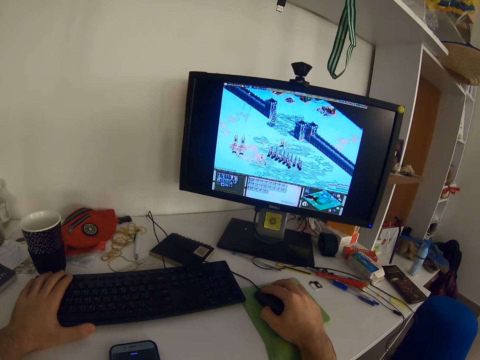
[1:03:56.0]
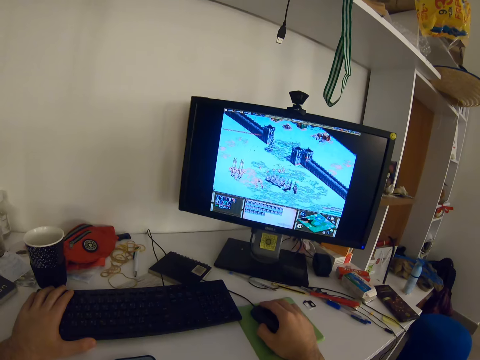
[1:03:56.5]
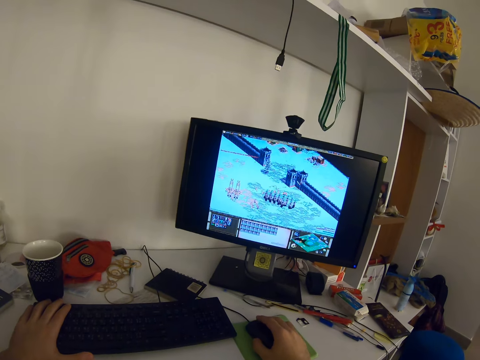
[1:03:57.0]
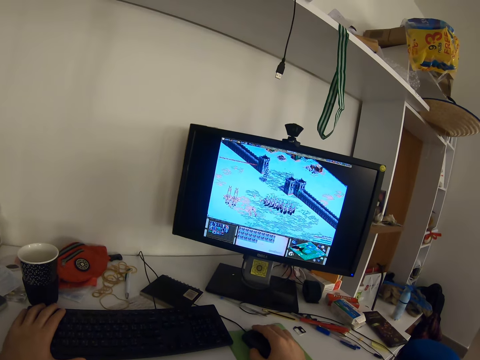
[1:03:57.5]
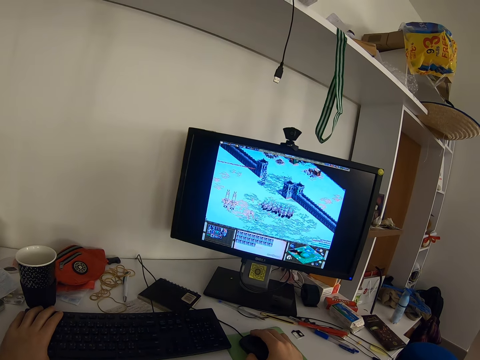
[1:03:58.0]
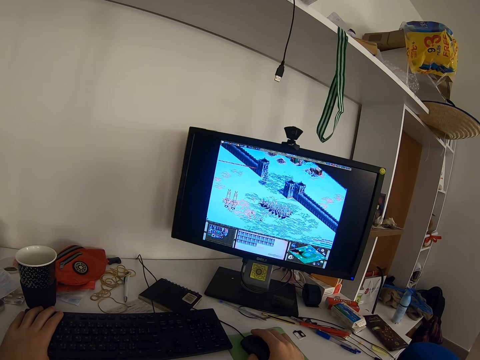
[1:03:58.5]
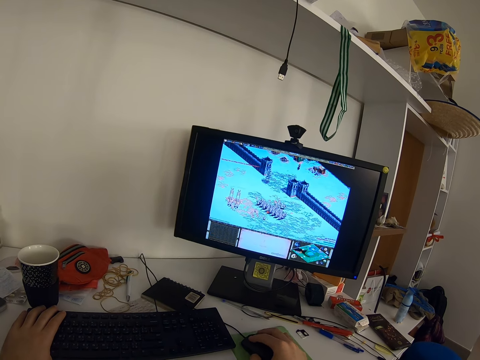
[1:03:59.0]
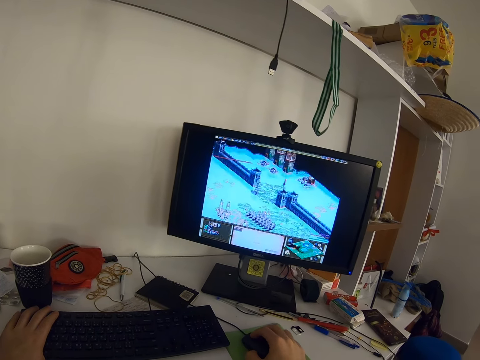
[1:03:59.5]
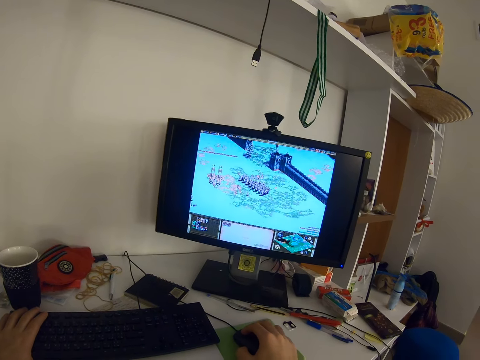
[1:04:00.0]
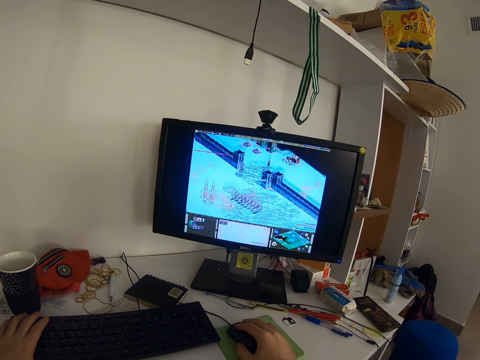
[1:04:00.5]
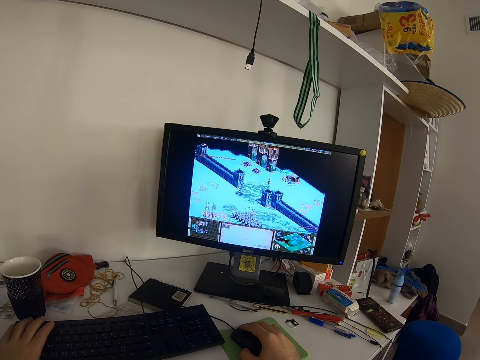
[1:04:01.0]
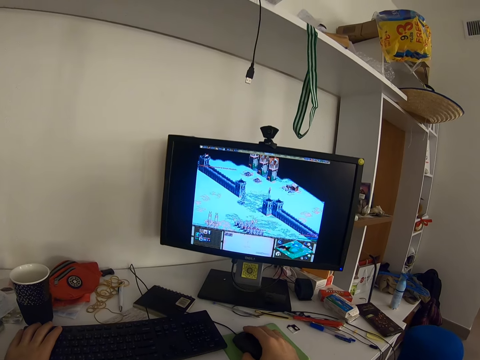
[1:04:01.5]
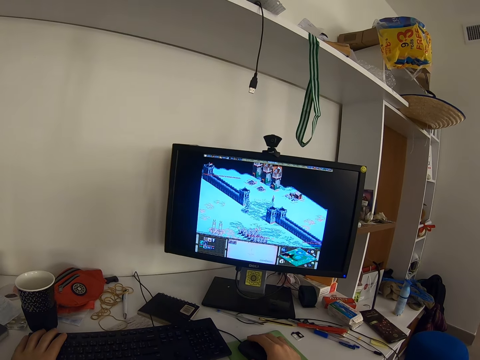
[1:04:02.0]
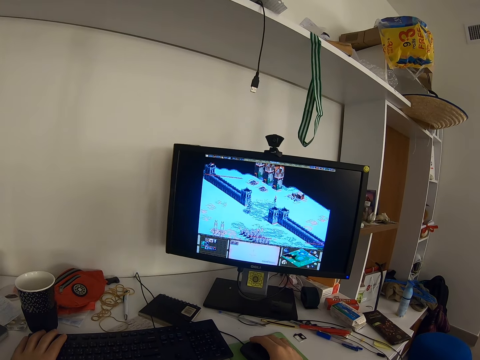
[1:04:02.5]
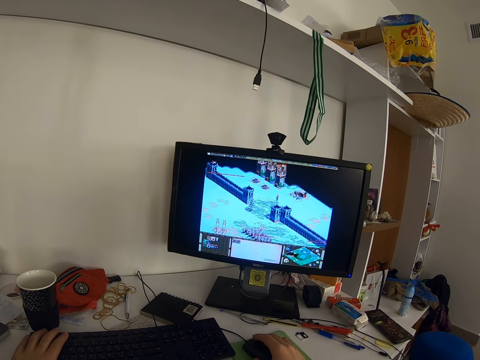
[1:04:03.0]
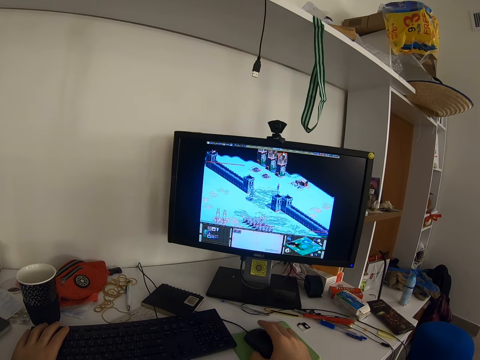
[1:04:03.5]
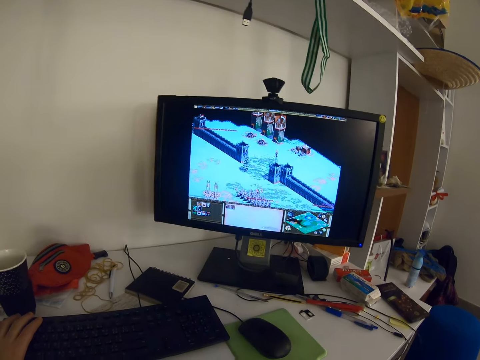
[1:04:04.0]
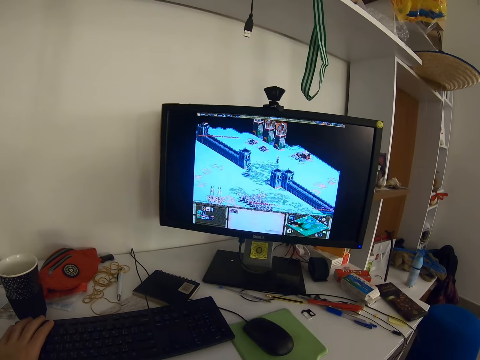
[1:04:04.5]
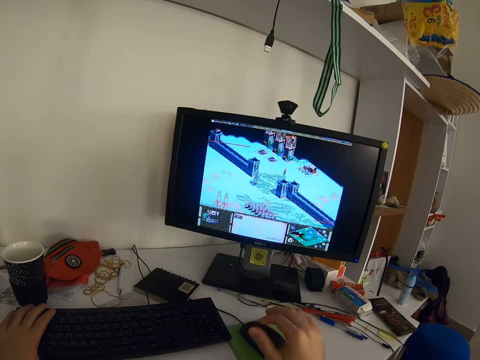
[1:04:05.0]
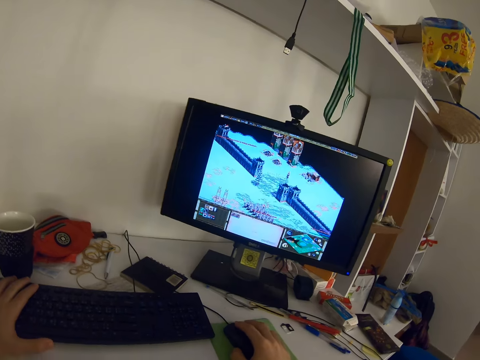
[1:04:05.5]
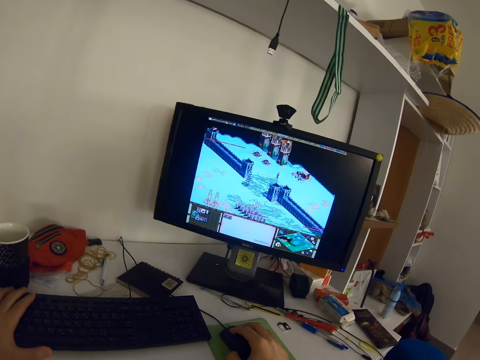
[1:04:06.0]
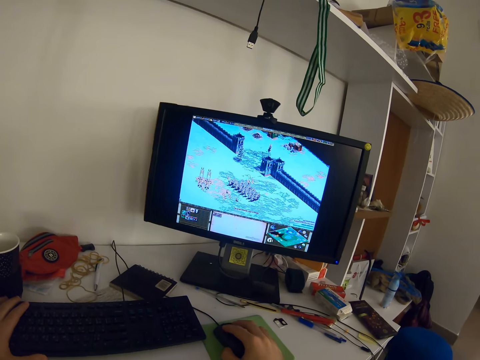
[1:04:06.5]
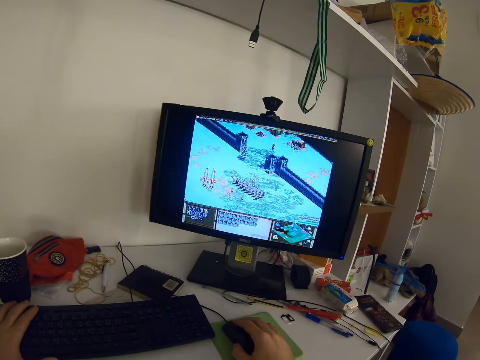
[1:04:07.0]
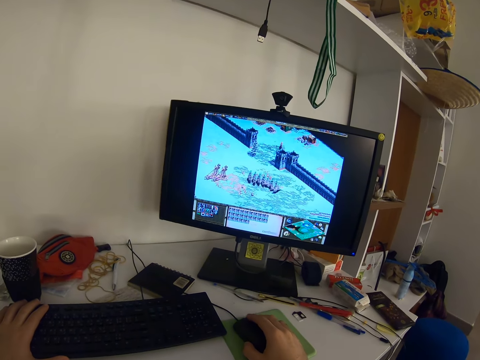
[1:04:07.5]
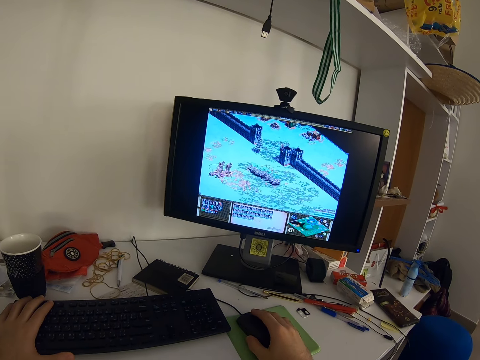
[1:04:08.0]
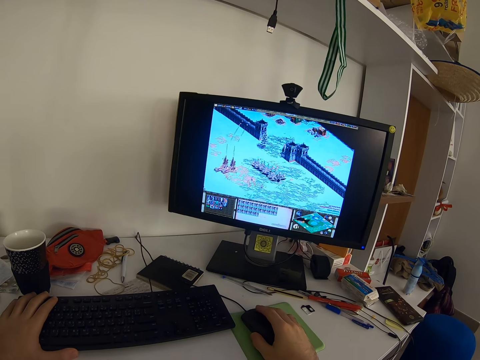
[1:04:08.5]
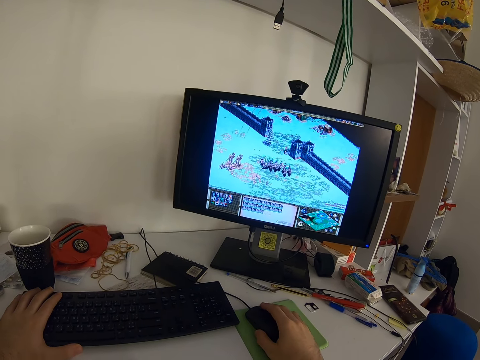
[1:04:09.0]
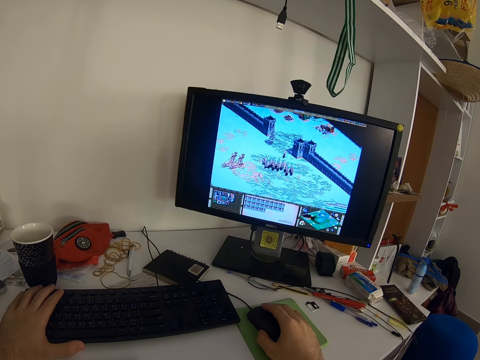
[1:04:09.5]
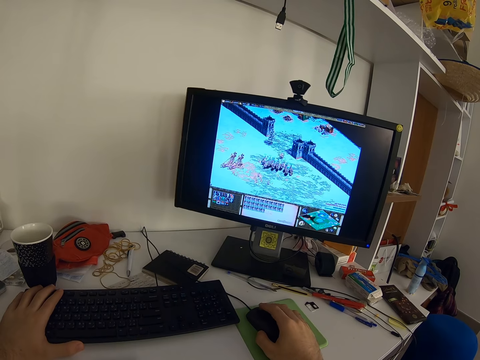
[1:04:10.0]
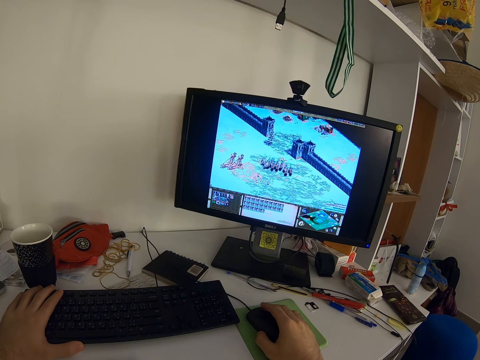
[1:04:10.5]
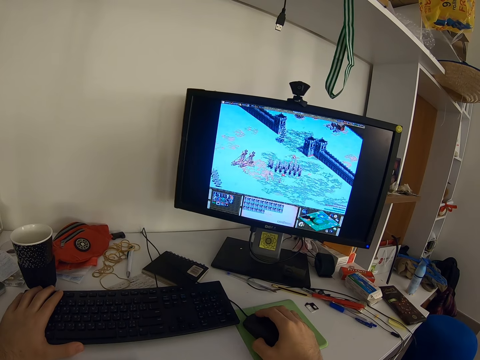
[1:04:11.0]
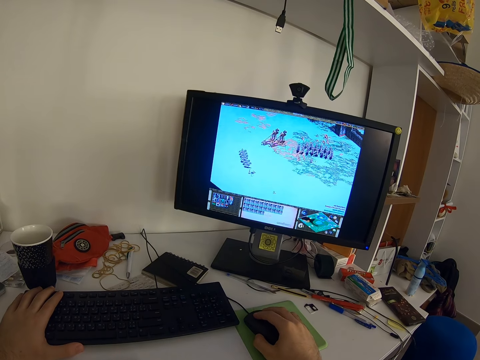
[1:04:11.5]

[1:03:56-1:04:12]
The camera wearer touches his face with his right hand. He moves his hand away from the mouse. He holds the mouse with his right hand. He operates the computer. He clicks the mouse. He presses the keyboard.

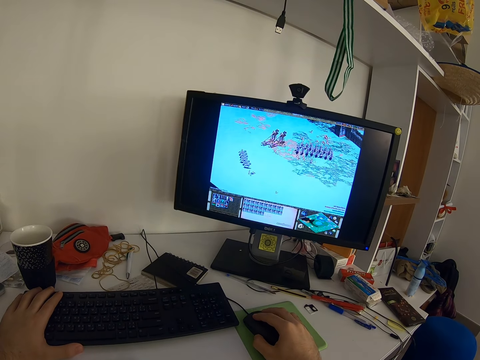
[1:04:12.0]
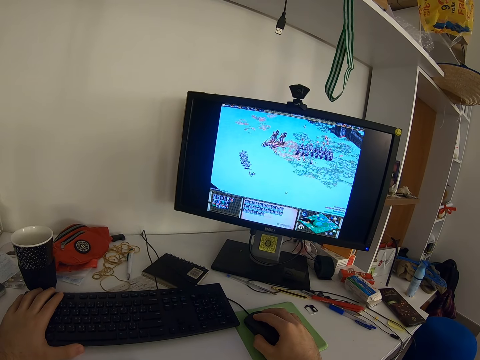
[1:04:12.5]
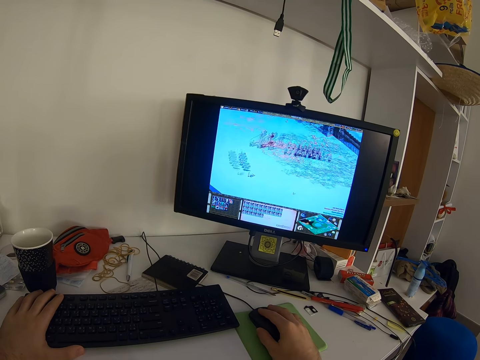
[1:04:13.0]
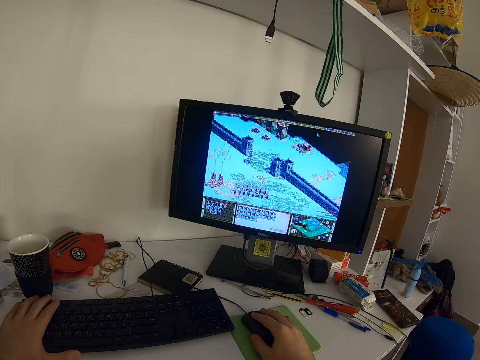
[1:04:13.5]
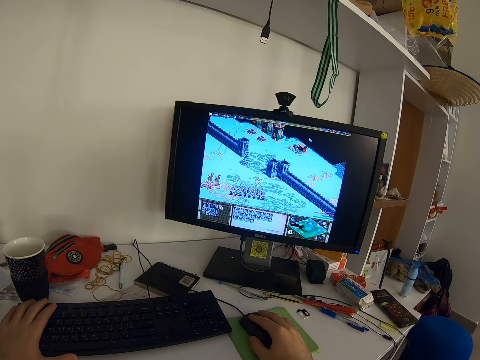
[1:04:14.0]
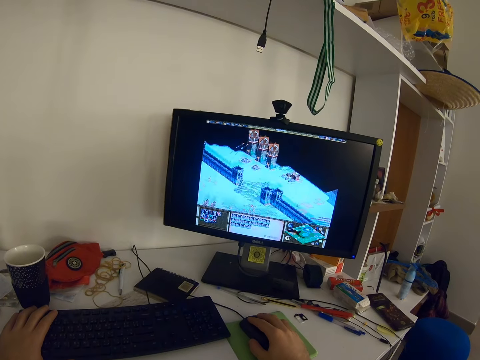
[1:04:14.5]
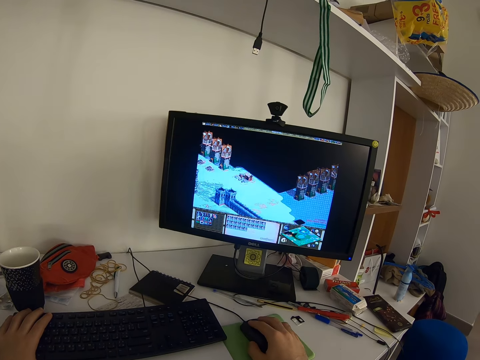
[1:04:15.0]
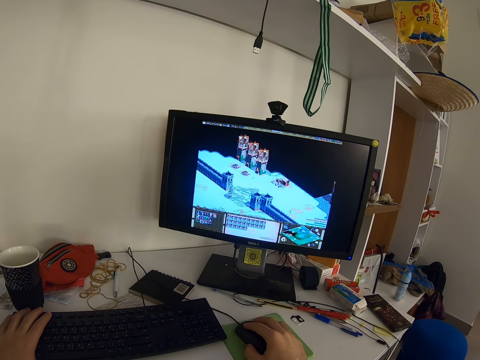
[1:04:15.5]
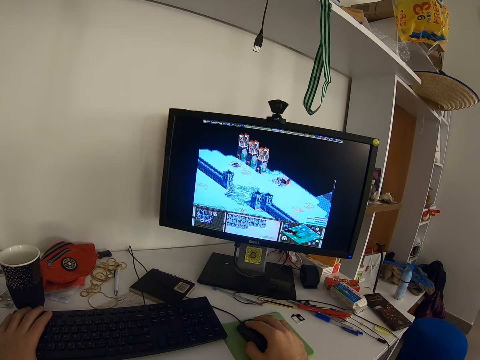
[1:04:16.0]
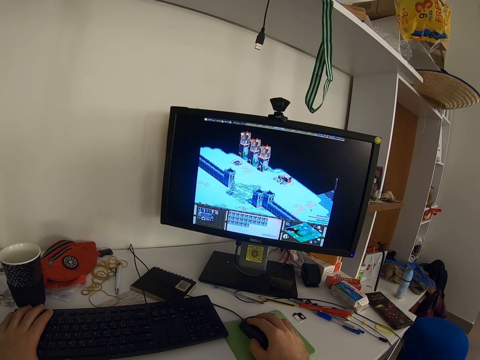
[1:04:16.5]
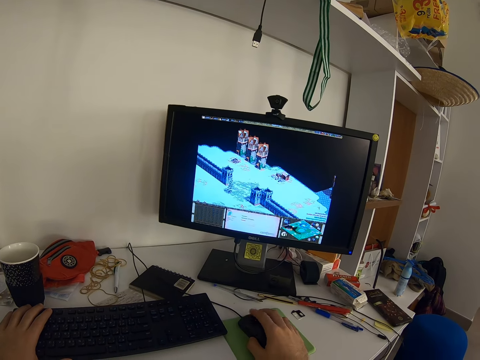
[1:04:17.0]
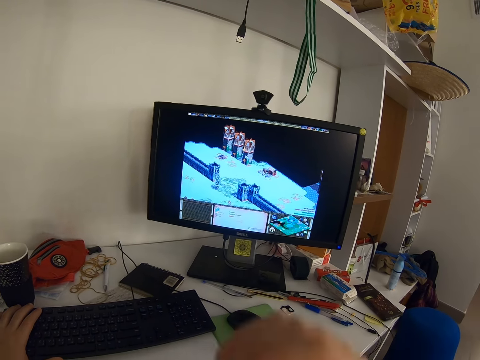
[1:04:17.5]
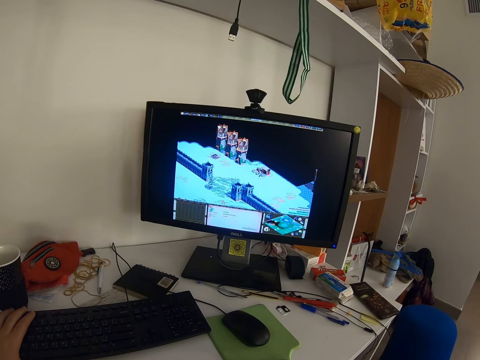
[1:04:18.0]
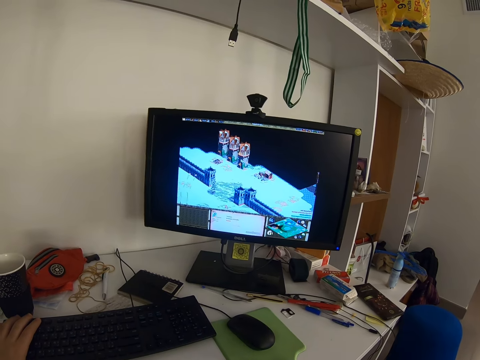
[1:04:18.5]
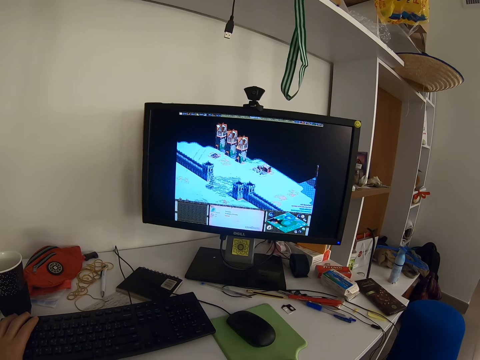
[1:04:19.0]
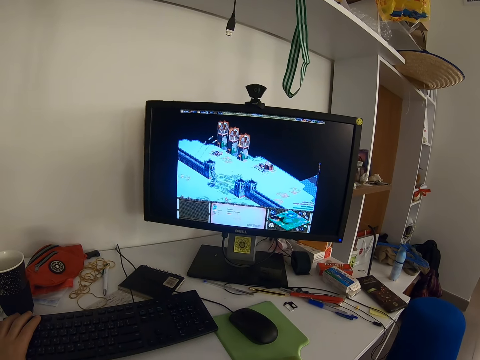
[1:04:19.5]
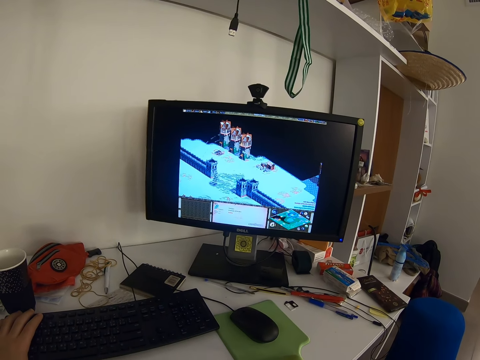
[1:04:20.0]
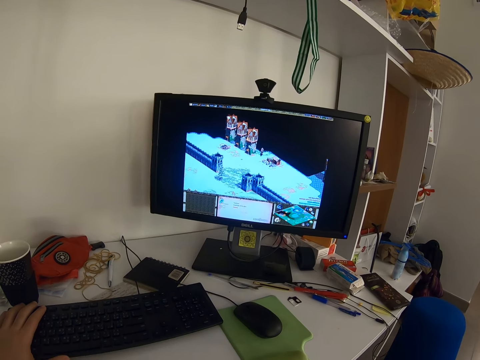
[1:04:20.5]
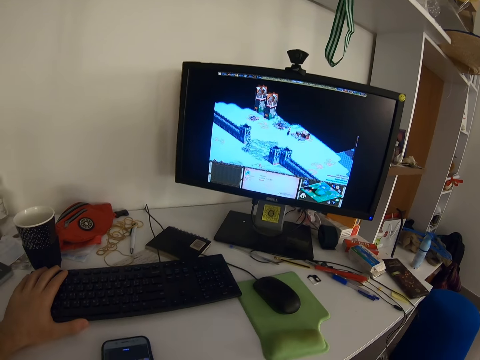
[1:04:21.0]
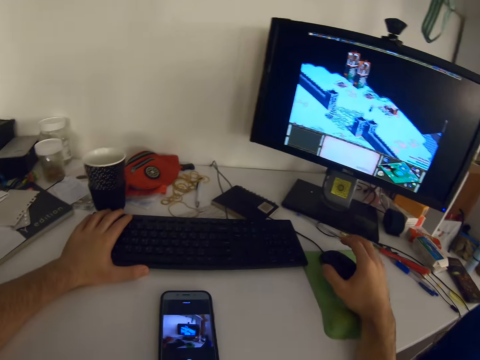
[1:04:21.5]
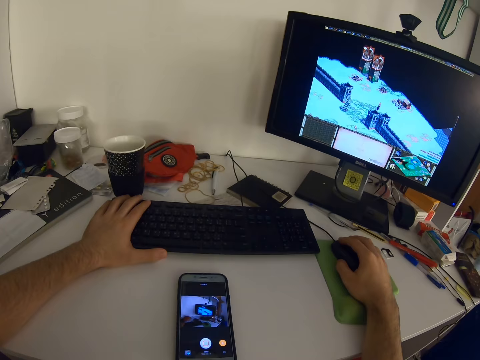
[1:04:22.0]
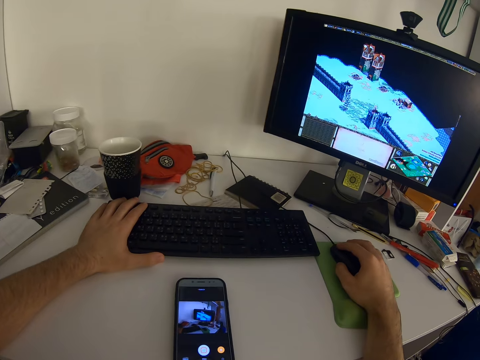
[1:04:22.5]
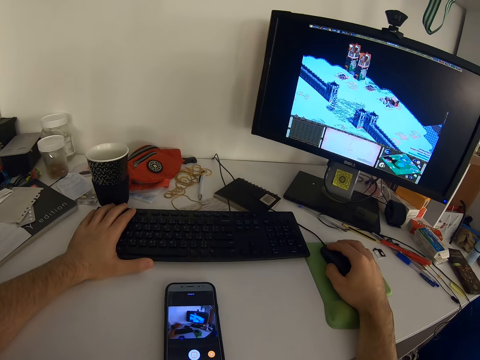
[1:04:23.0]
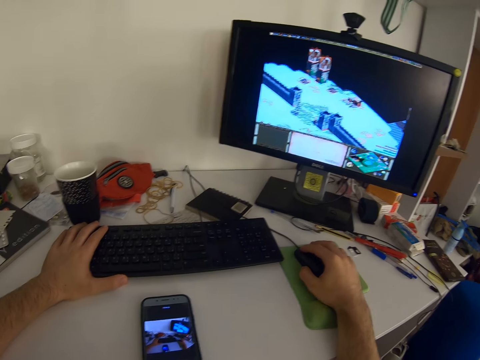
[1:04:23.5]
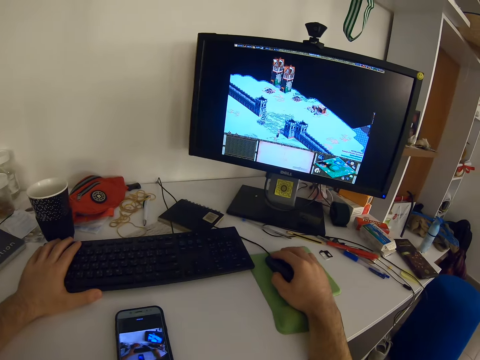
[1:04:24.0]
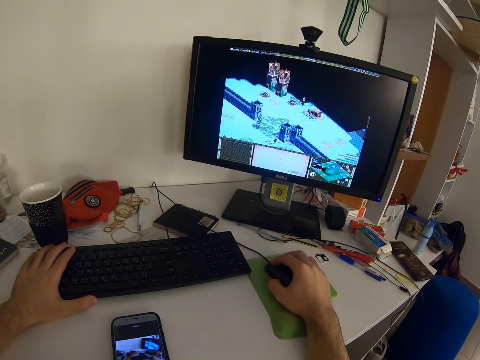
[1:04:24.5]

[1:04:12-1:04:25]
The camera wearer moves the mouse. He clicks the mouse. He moves his hand away from the mouse. He touches his face with his right hand. He holds the mouse with his right hand. He moves his hand towards the mouse. He operates the computer.
